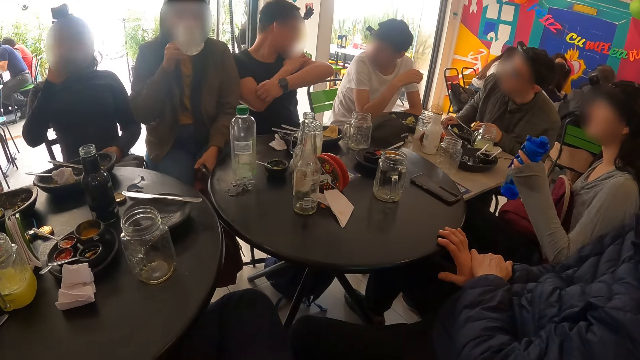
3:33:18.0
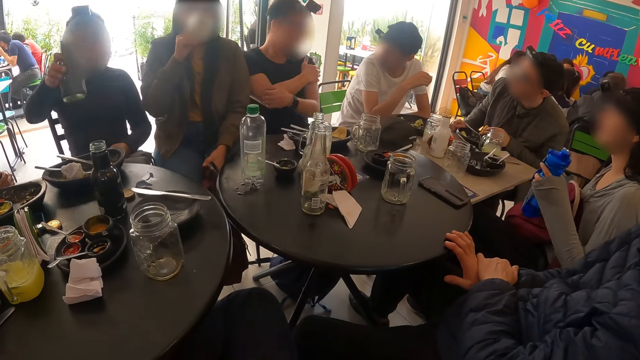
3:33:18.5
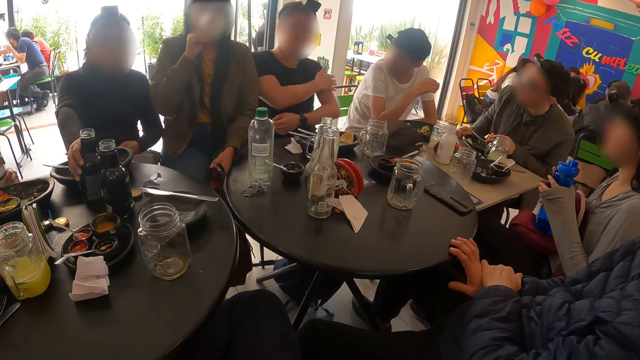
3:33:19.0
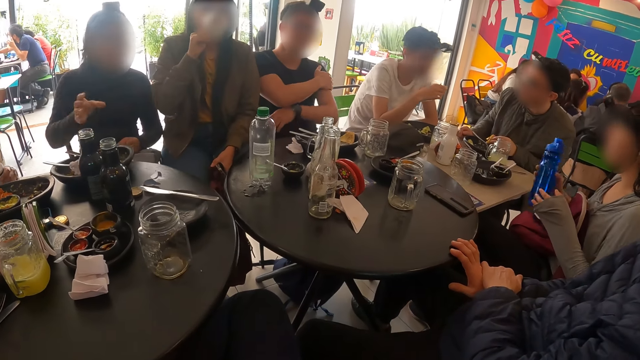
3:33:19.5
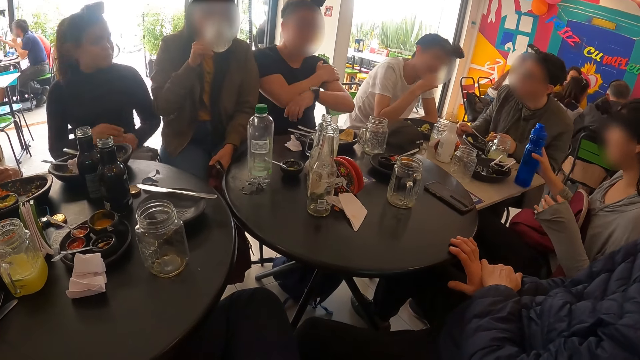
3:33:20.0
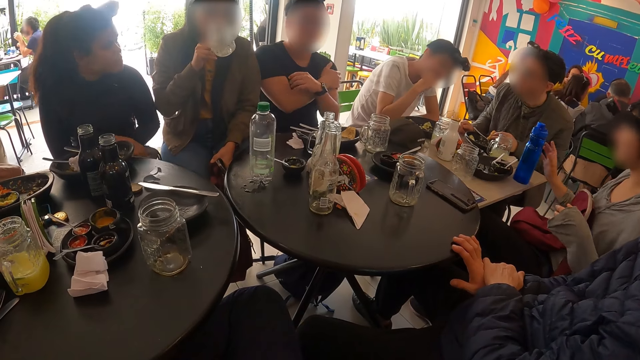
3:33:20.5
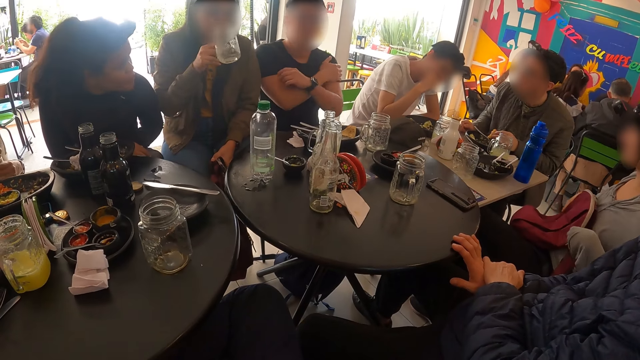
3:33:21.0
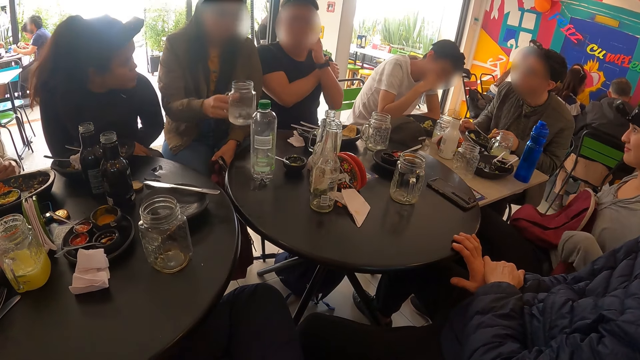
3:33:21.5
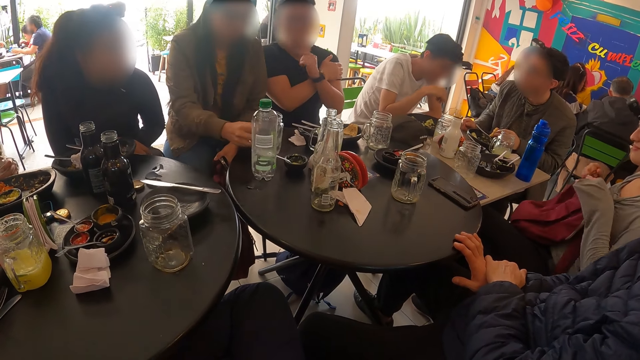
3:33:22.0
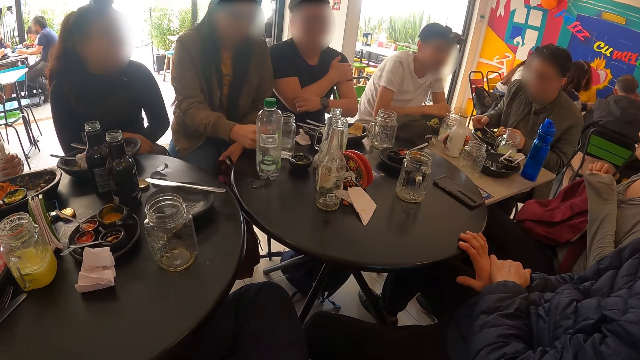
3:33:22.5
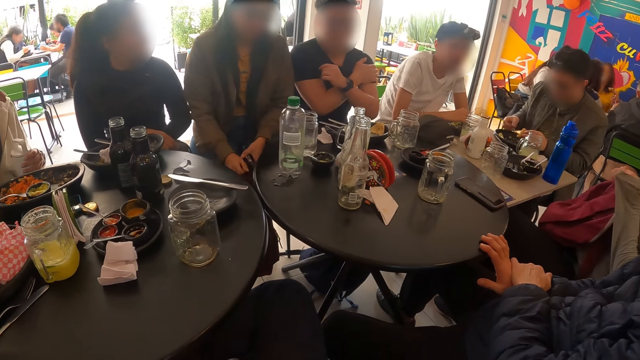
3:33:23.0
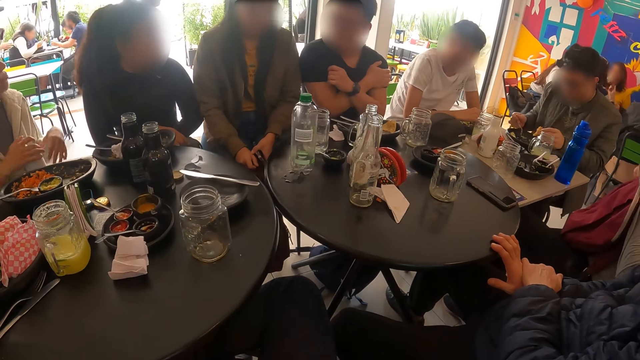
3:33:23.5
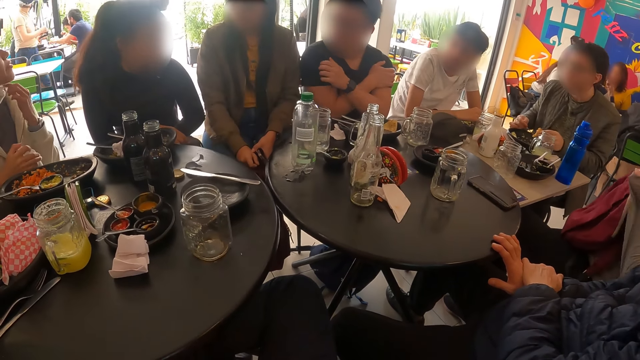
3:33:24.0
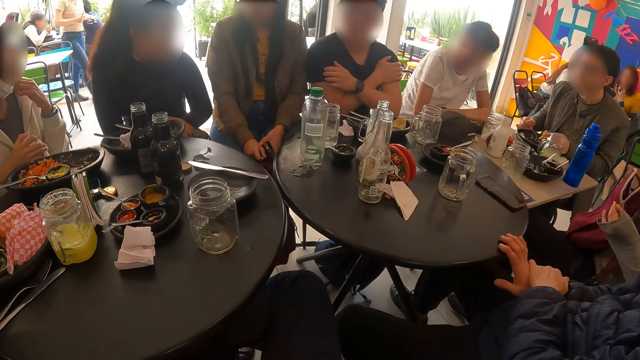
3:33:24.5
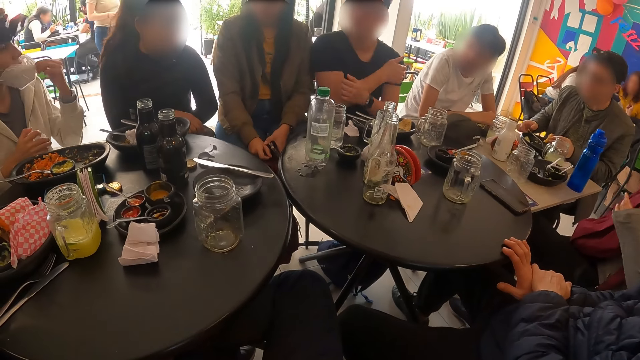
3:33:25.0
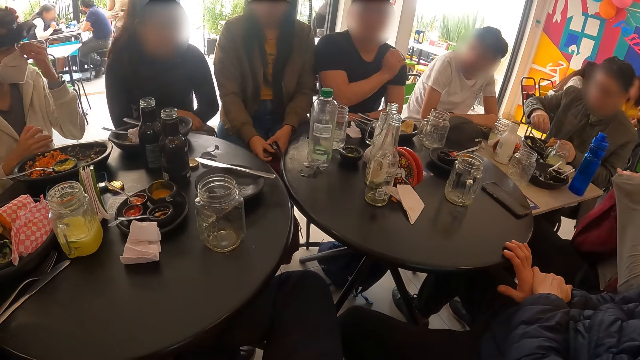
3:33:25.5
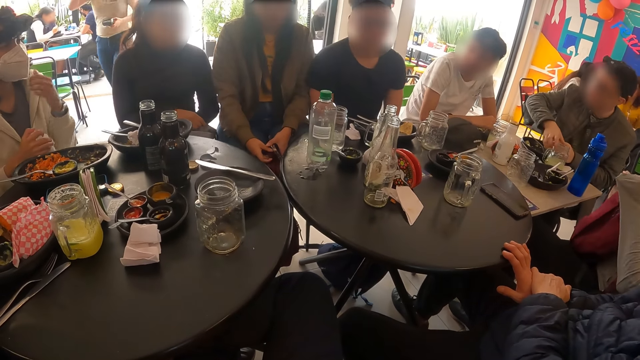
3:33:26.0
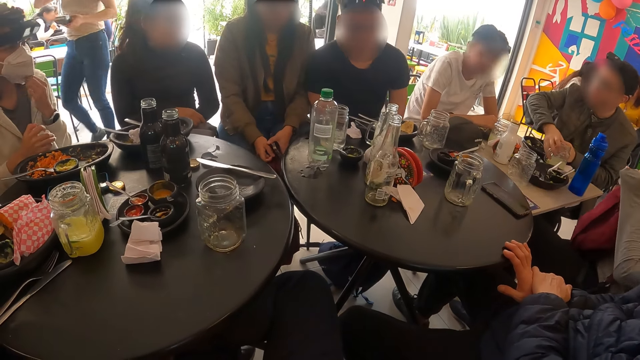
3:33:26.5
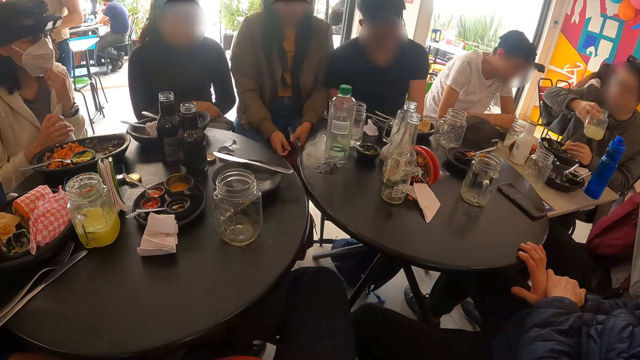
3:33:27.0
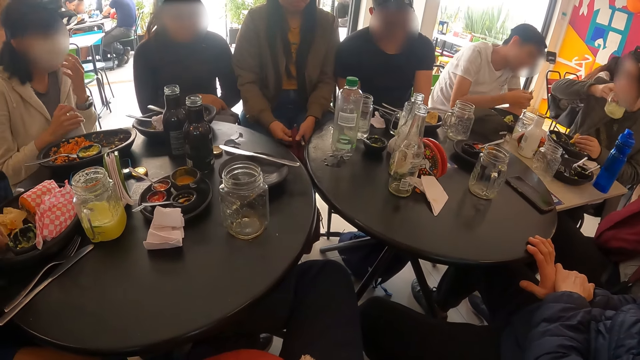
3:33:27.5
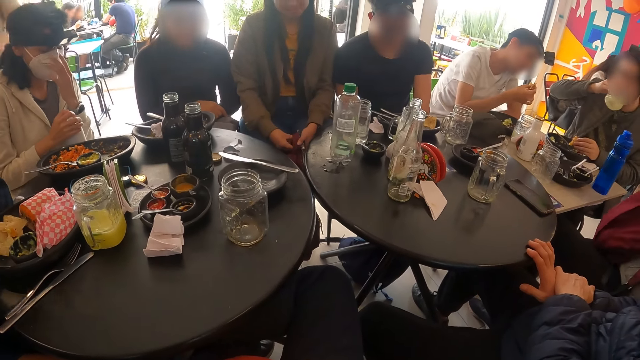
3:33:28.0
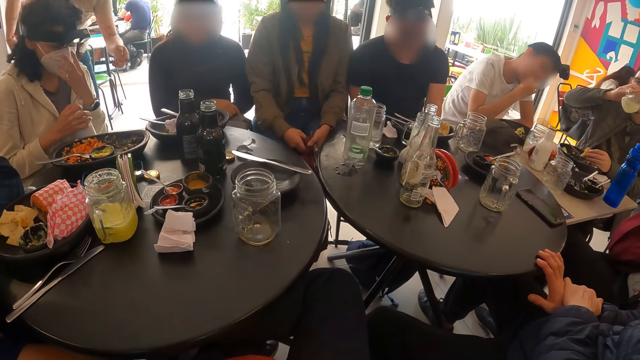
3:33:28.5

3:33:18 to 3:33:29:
A woman drinks from the cup with her right hand. Another woman drops the bottle on the table with her right hand. A third woman transfers the blue bottle to her right hand from her left hand and drops the blue bottle on the table with her right hand. A man eats a meal with his right hand. The first woman drops the cup on the table with her right hand. The third woman unzips a bag with her left hand. A fourth woman covers her face with a facemask in her left hand. Another man picks the cup from the table with his right hand. The second man drinks from the cup in his right hand. The first man eats the meal with his right hand.

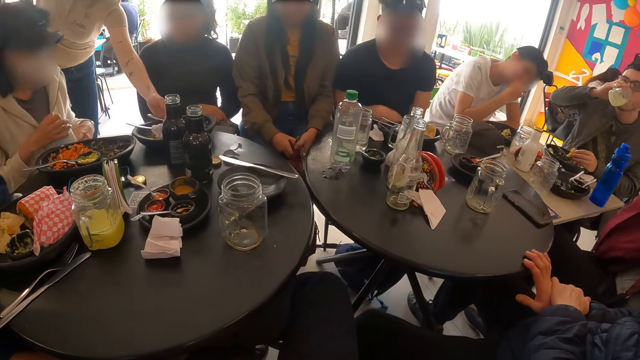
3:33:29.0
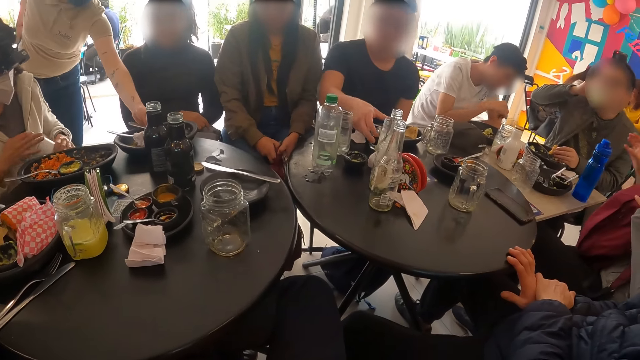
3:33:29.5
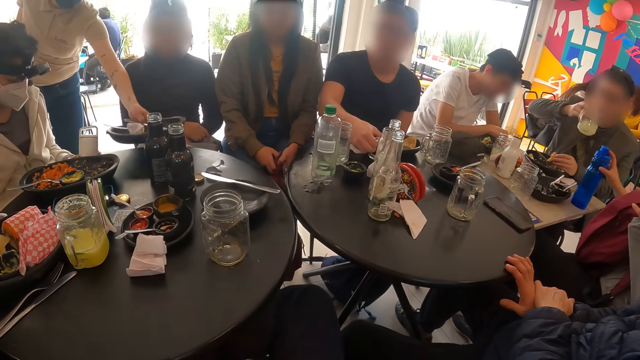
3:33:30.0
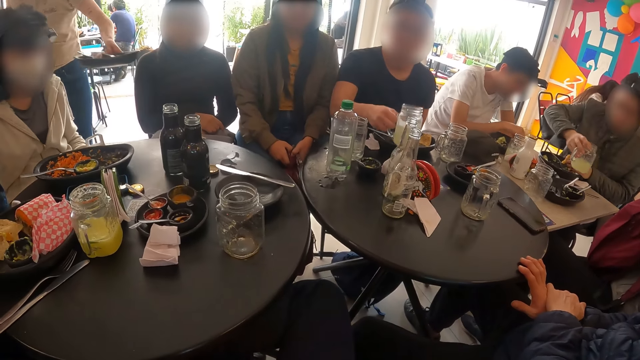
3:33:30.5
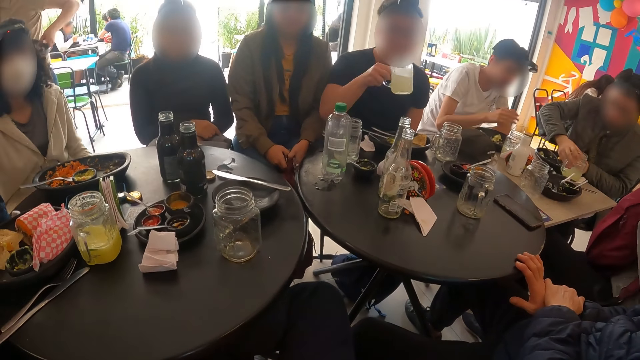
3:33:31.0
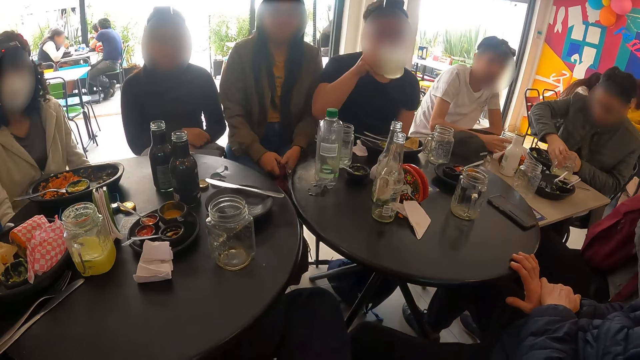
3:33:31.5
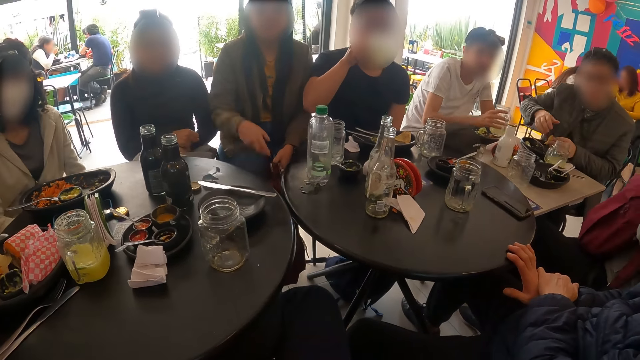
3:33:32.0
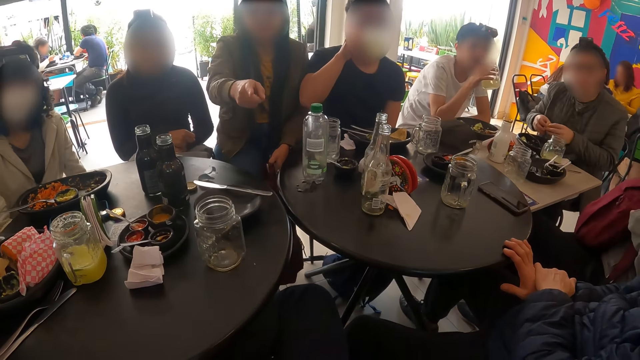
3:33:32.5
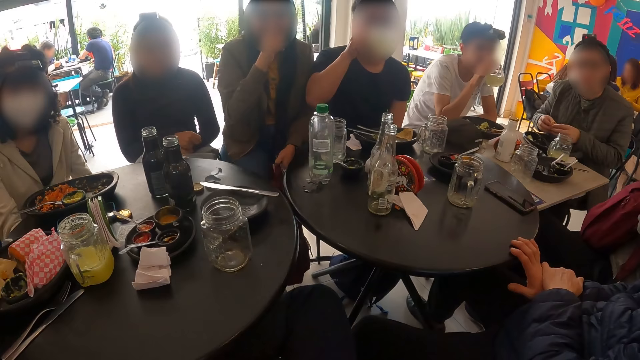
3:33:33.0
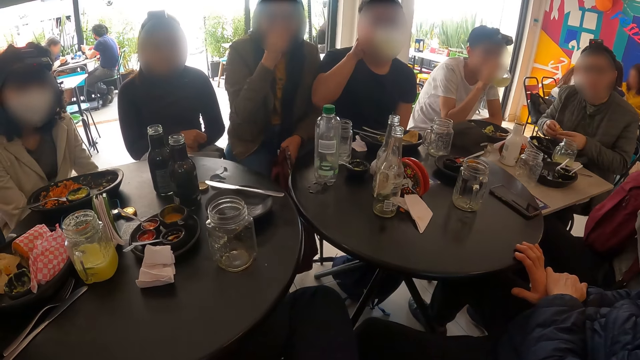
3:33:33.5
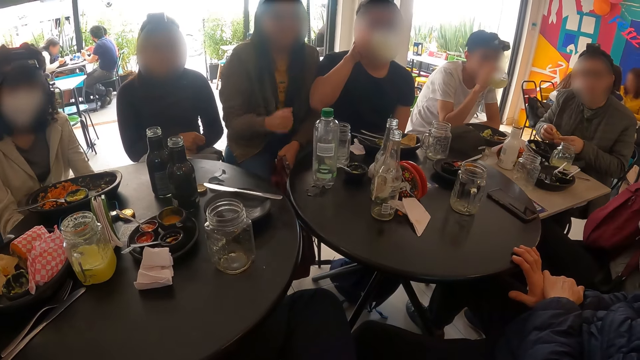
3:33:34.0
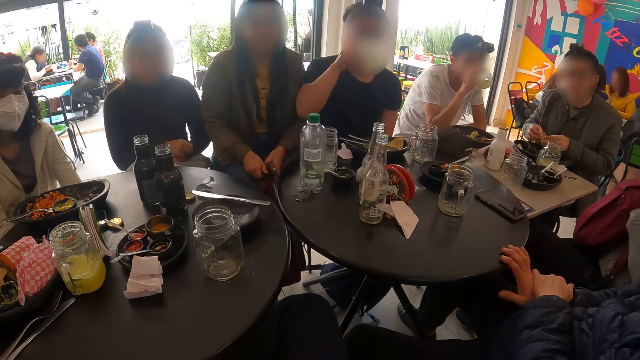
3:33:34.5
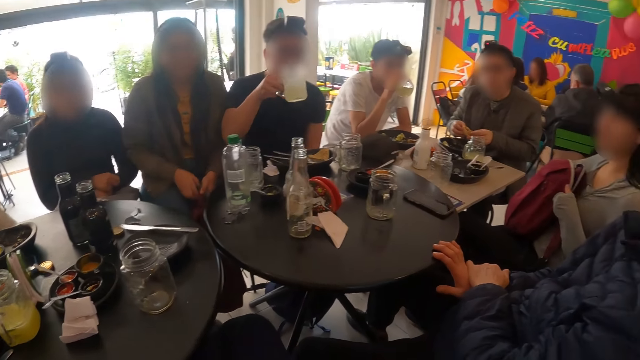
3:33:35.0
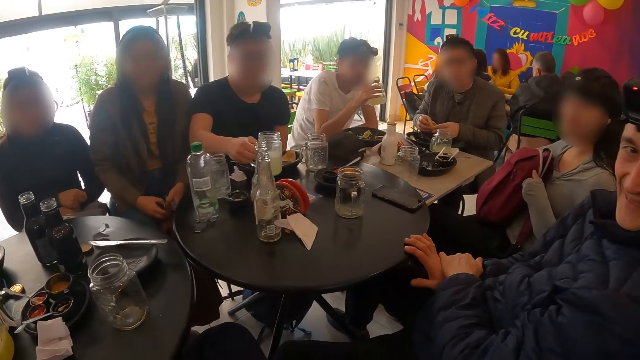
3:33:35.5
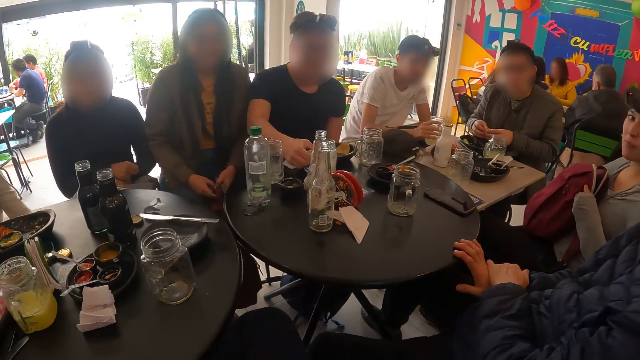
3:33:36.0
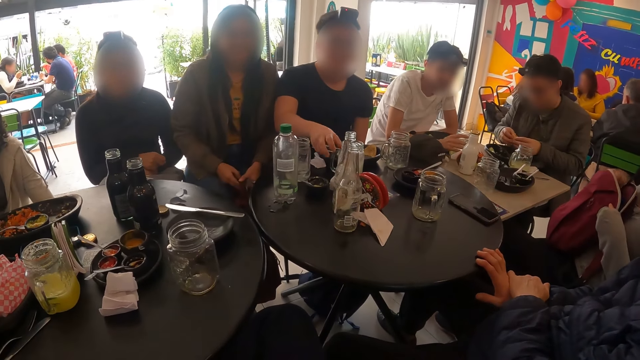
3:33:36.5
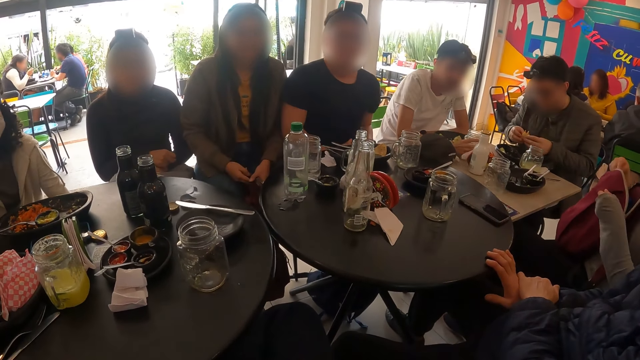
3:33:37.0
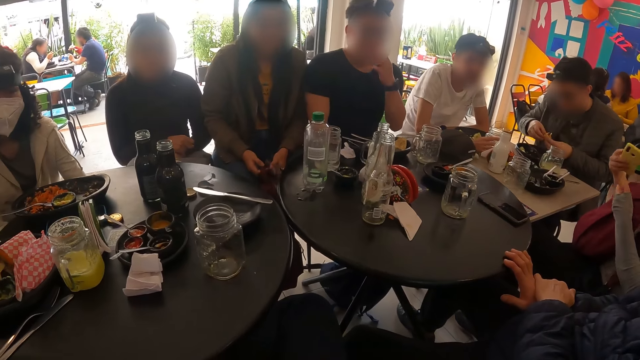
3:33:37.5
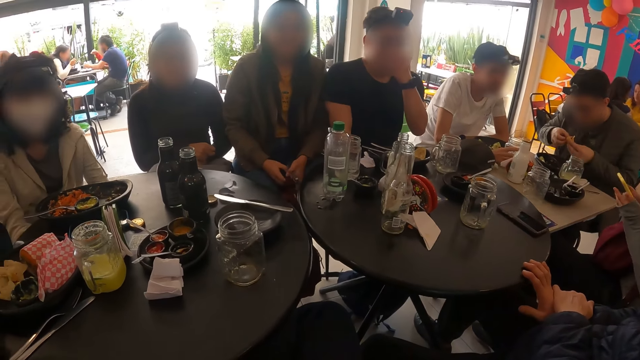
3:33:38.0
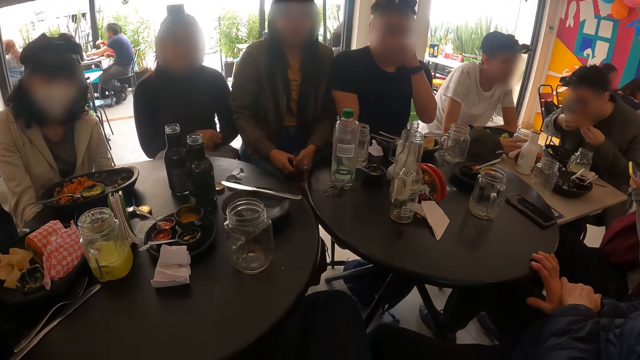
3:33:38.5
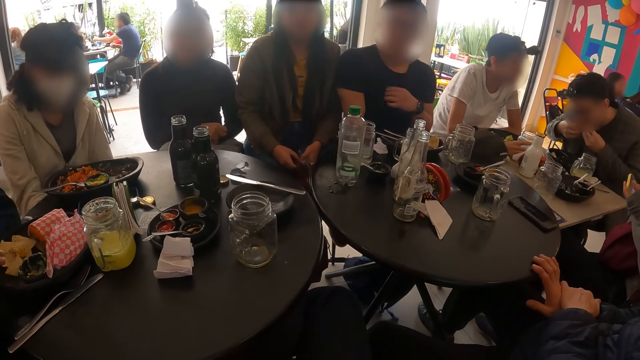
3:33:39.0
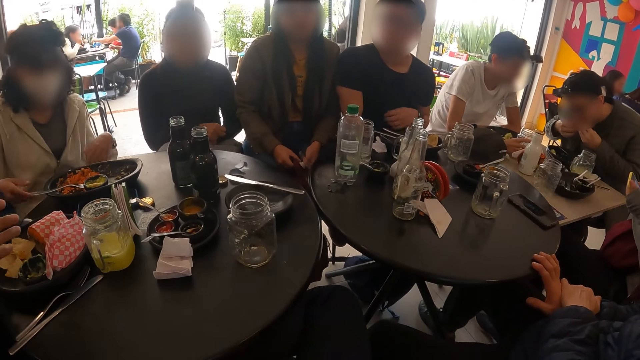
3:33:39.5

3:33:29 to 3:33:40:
A woman passes the flask to her left hand from her right hand. Another woman picks up the blue bottle from the table with her right hand. A man picks up the cup from the table with his right hand. Another man drops the cup on the table with his right hand. The first man drinks from the cup in his right hand. A third man picks up a cup from the table with his right hand. A third woman points at the camera wearer. A fourth woman touches her face with her left hand. The third man drinks from the cup in his right hand. The third woman places her hand on her mouth and drops her hand. The first man drops the cup on the table with his right hand. The third man drops the cup on the table with his right hand. The second woman removes a phone from the bag with her right hand. A fourth man touches his face with his left hand. The second man eats the meal with both hands.
